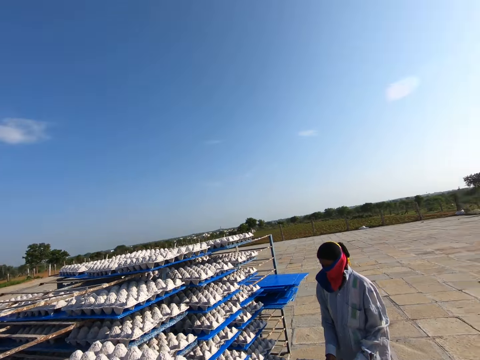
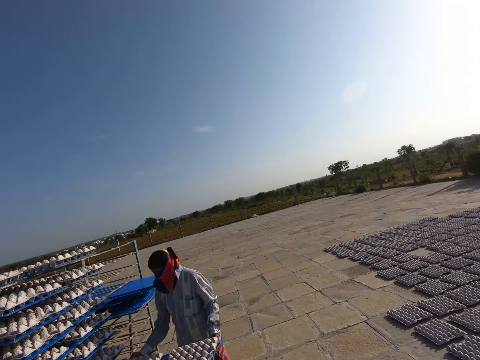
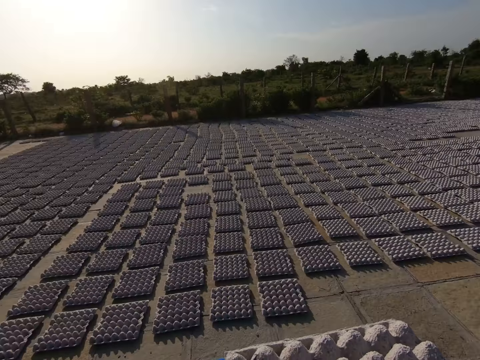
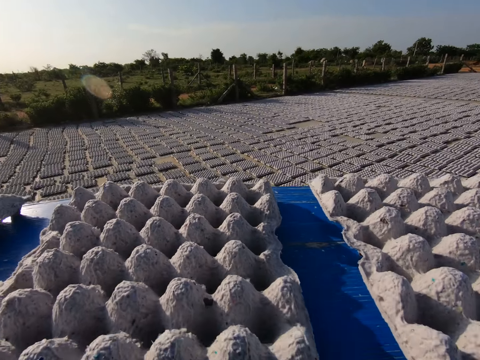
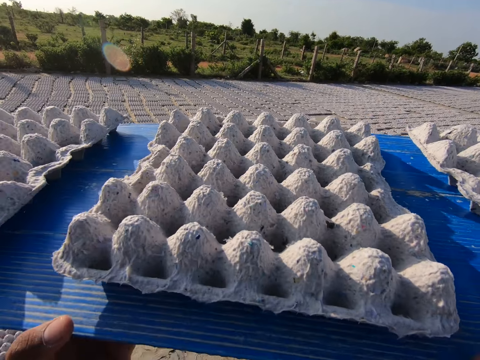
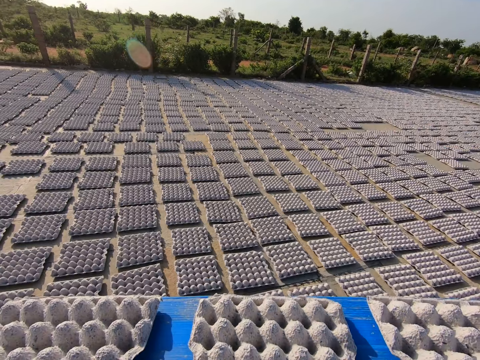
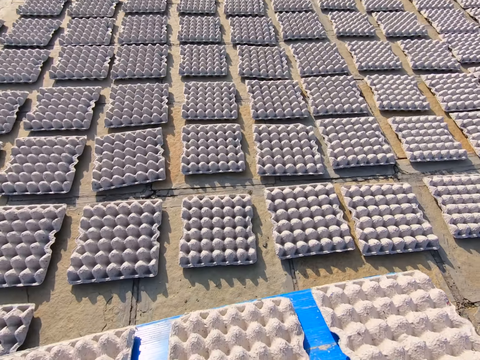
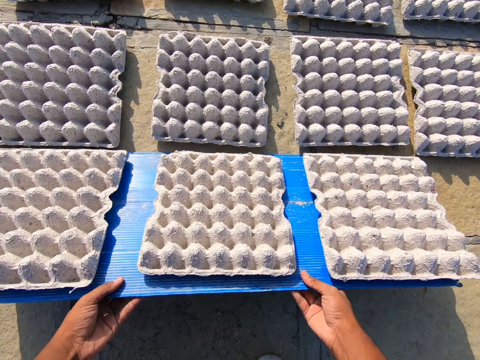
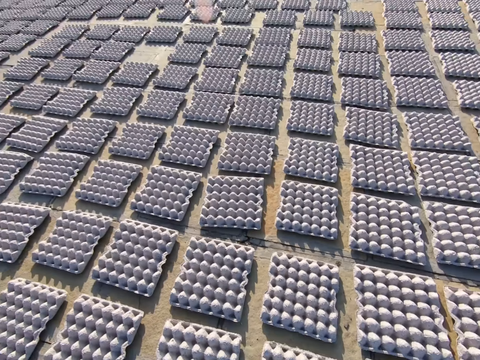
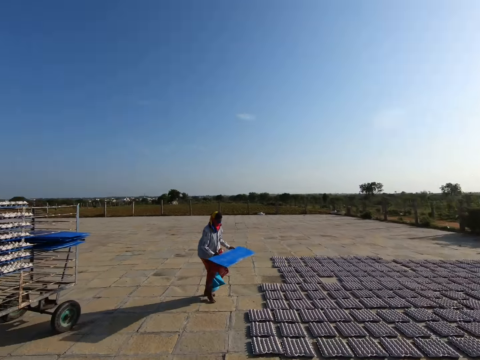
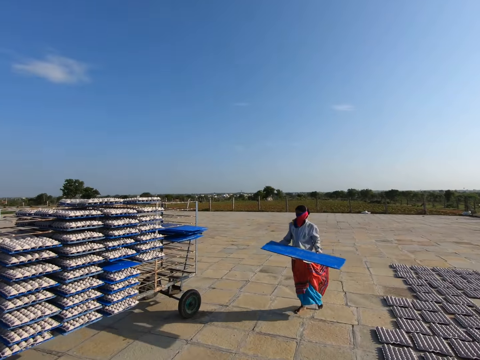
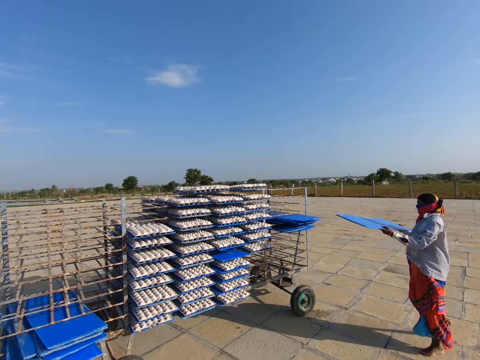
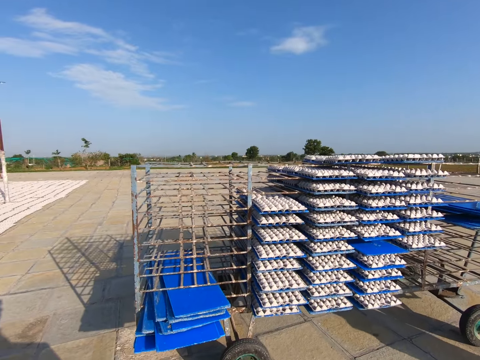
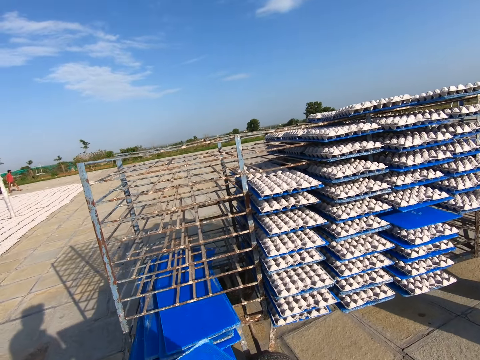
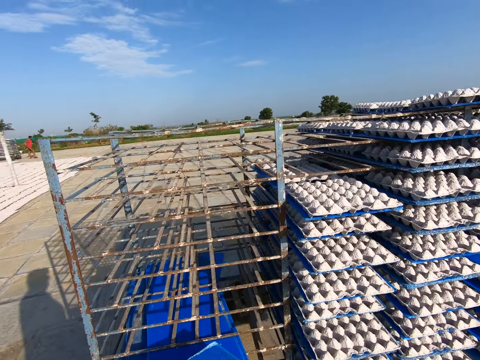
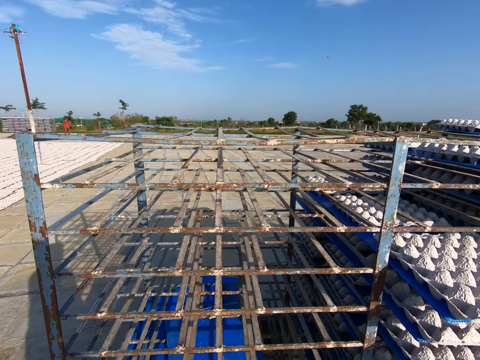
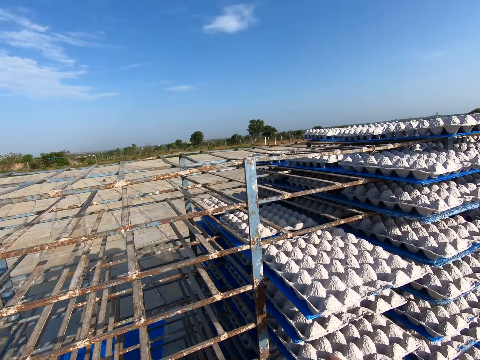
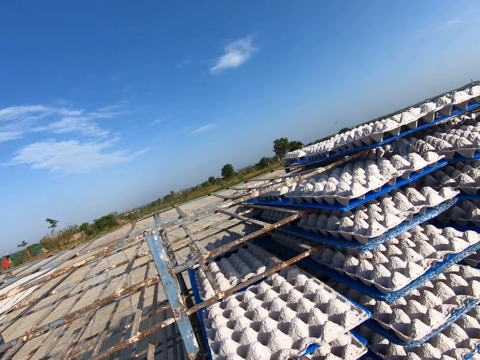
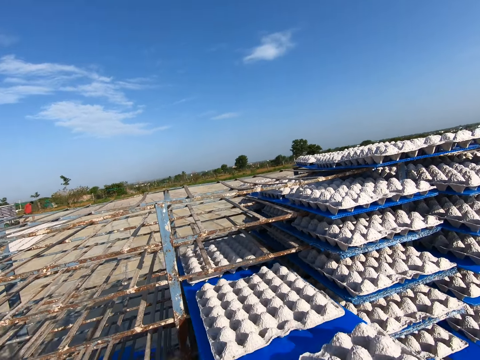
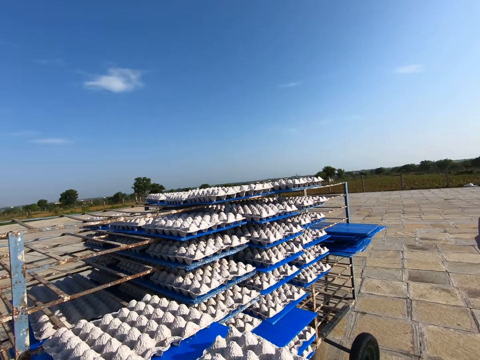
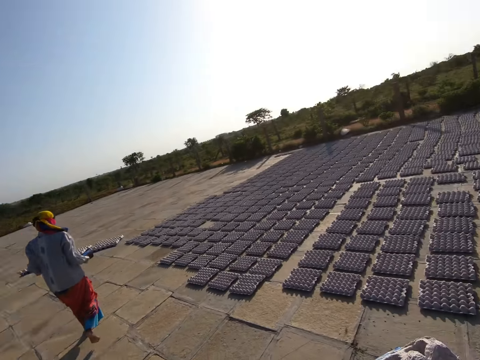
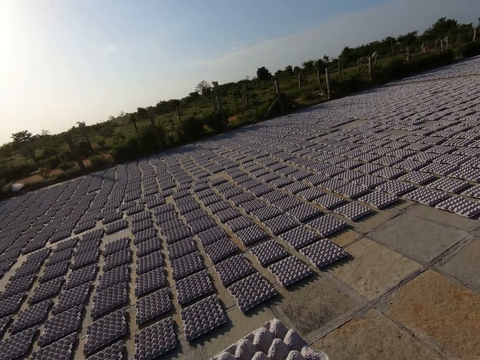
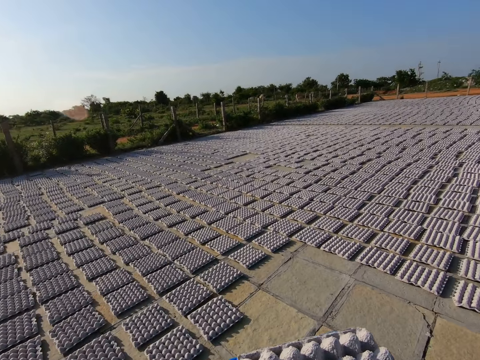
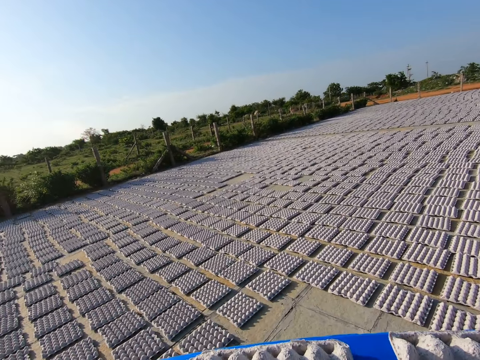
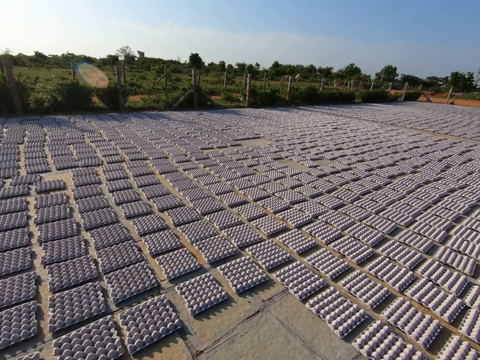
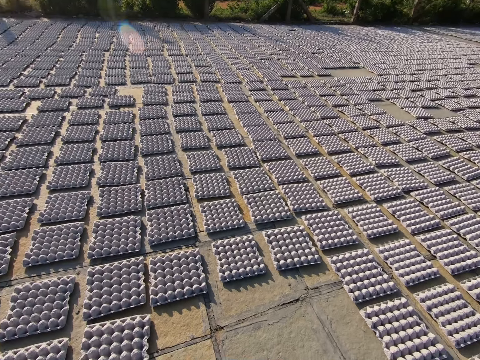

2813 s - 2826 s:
The woman pulls a tray from the rack with both hands. The camera wearer walks away from the rack in the field. They rest the tray in both hands on the ground. They drop crates from the egg tray in both hands to the ground. The woman walks towards the rack. The camera wearer walks towards the rack in the field. They drop the plastic tray. They pick the plastic tray from the rack with both hands. The woman carries the tray with both hands. The camera wearer walks away from the rack in the field.

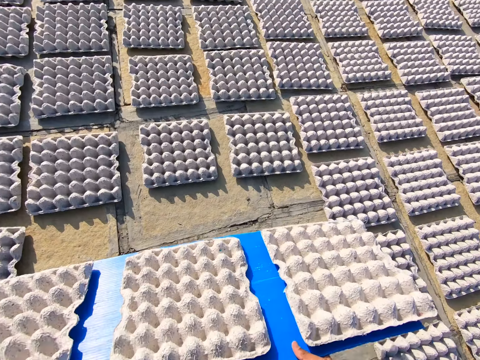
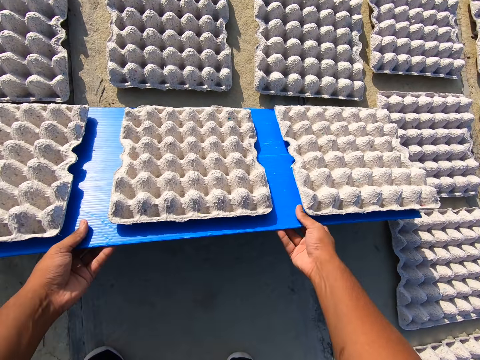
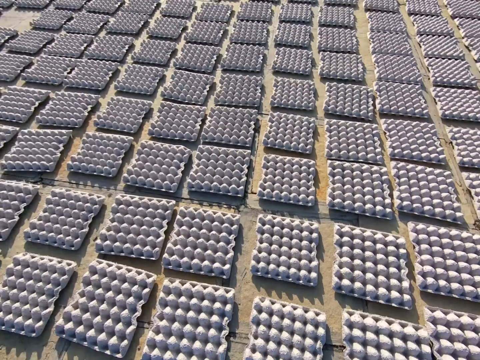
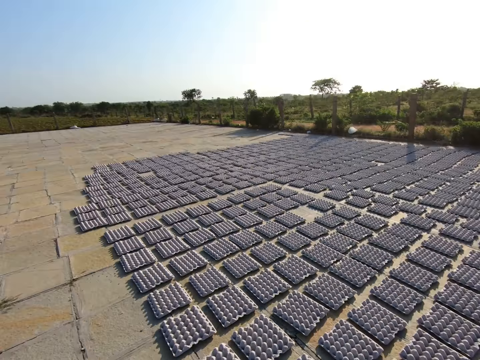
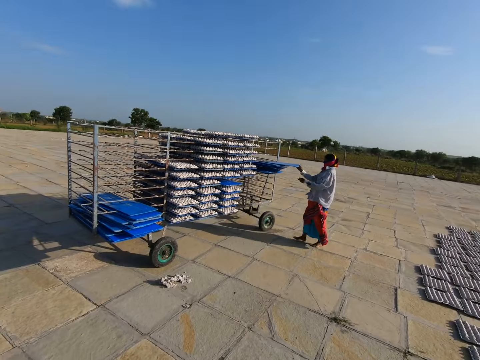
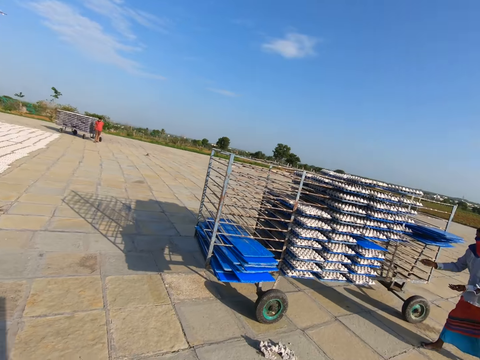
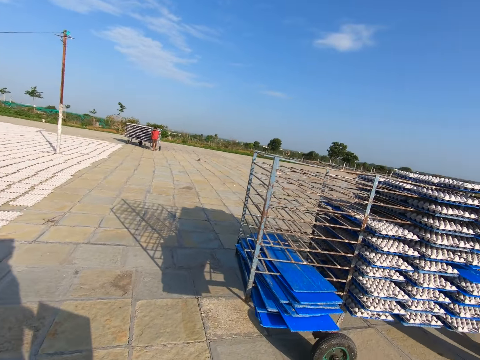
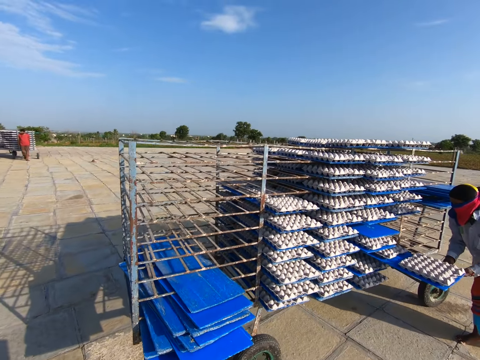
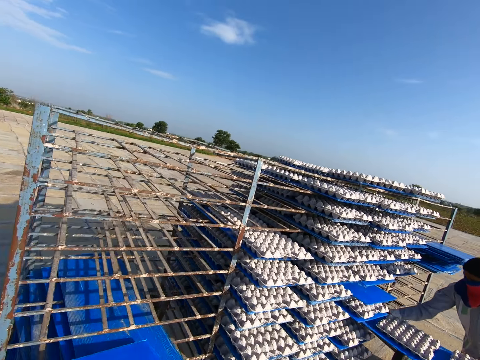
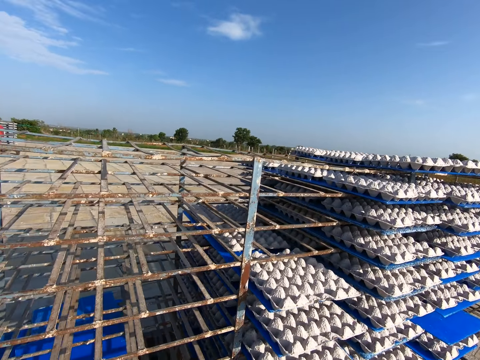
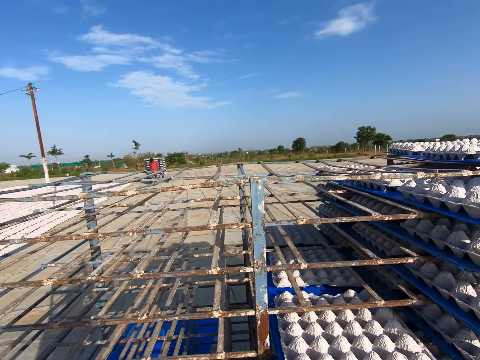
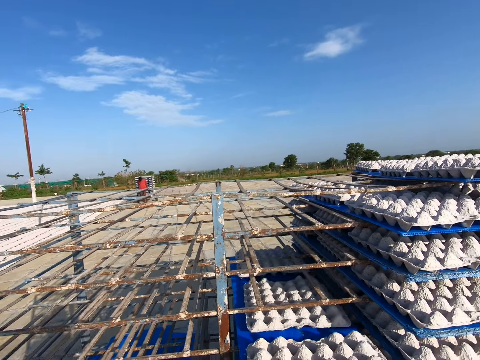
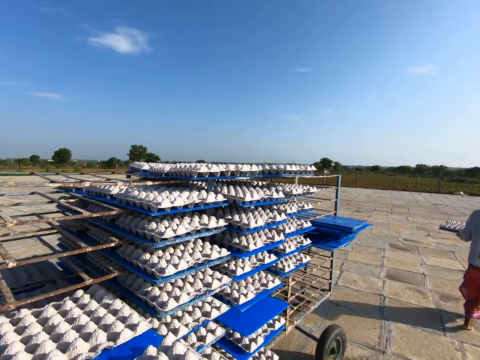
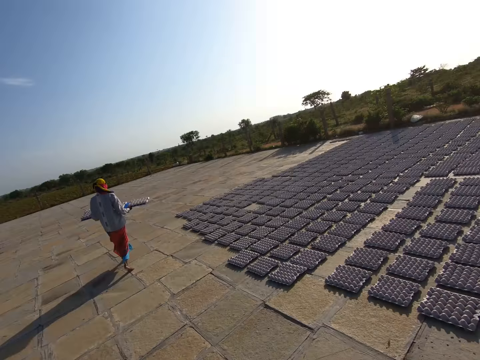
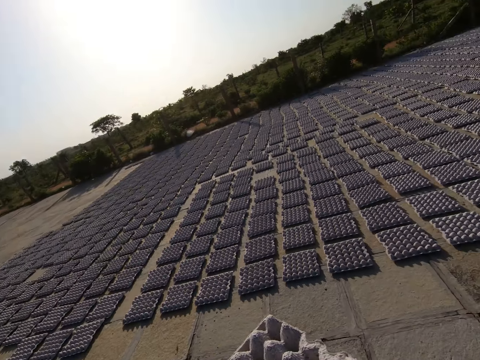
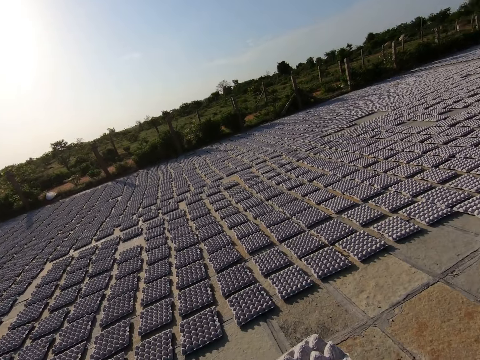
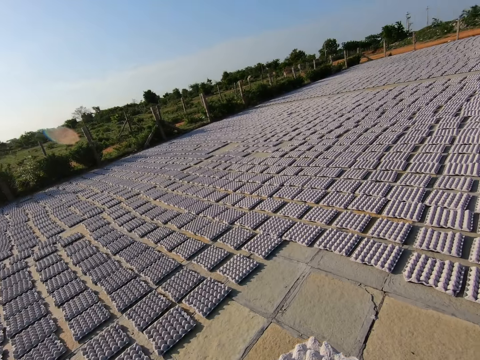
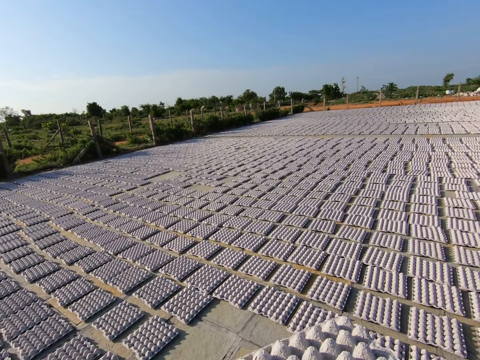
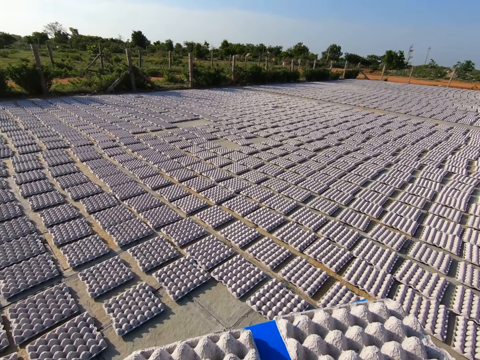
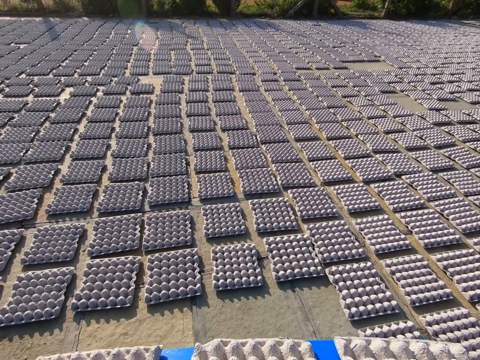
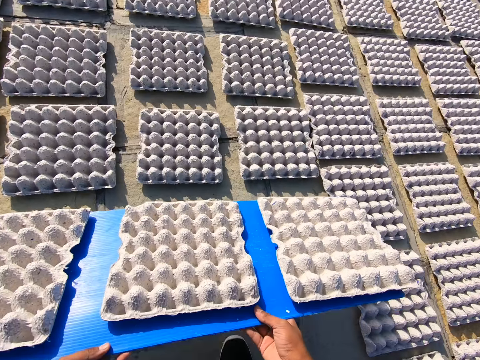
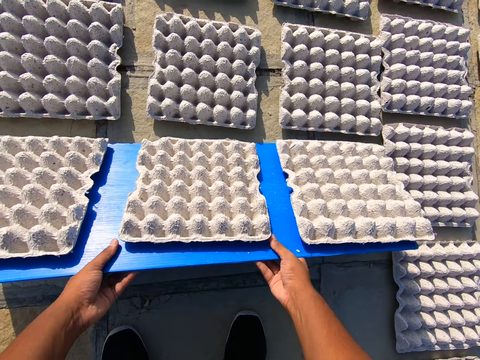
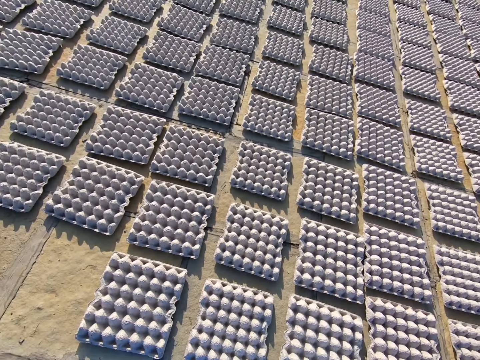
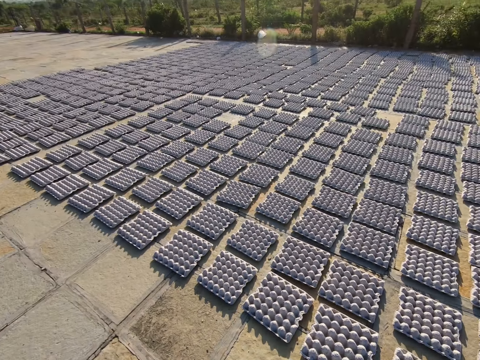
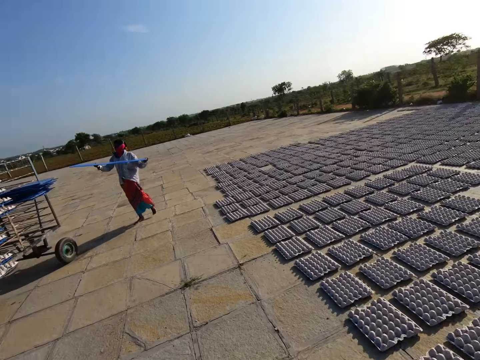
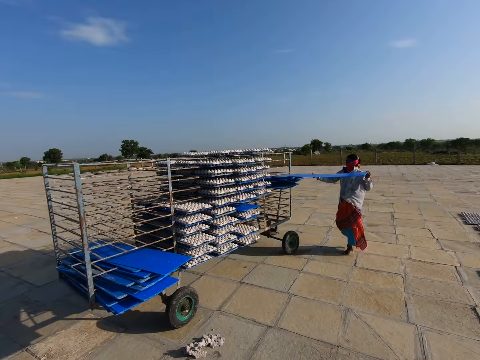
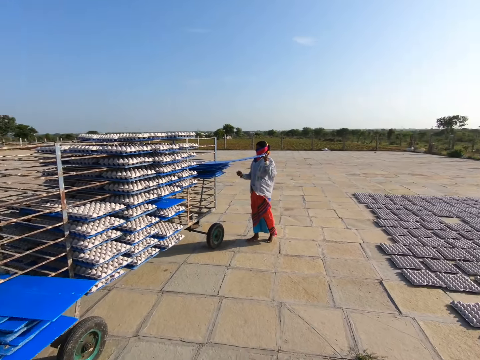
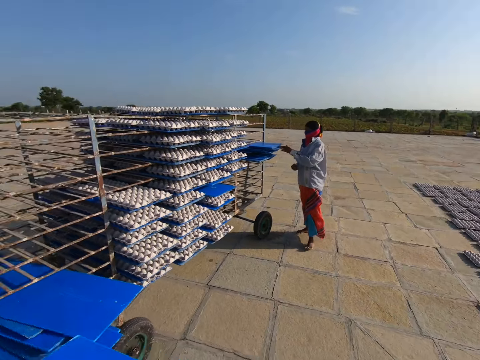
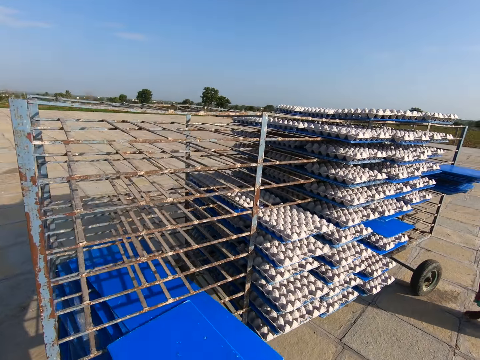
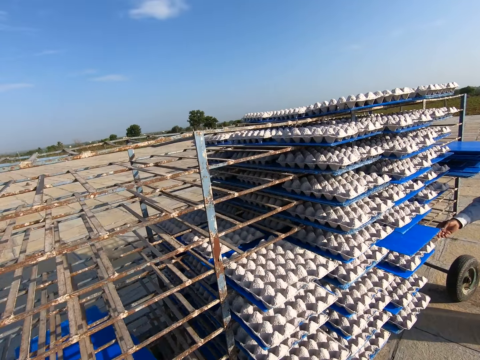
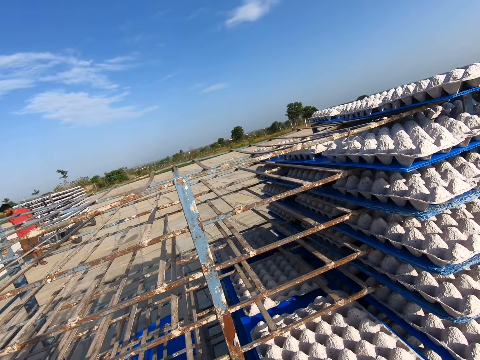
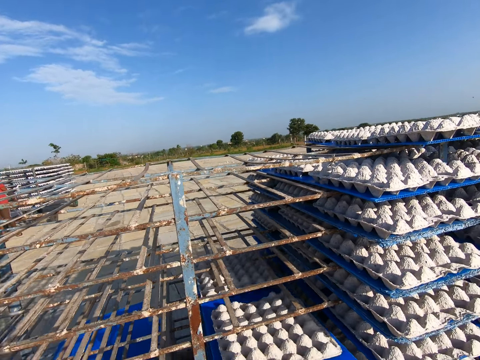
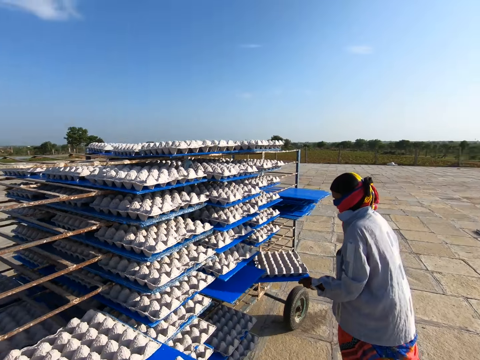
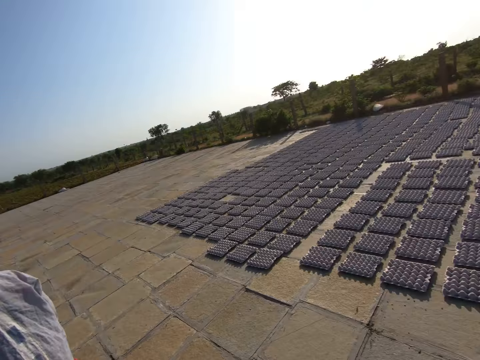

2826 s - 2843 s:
The camera wearer rests the tray in both hands on the ground. They drop crates from the egg tray in both hands to the ground. The woman places the tray in the rack with both hands. The woman pushes the tray into the rack with her right hand. The camera wearer walks towards the rack in the field. The woman pulls the tray from the rack with her right hand. The woman pulls the tray from the rack with both hands. The camera wearer drops the plastic tray. They pick the plastic tray from the rack with both hands. They walk away from the rack in the field. They rest the tray in both hands on the ground. They drop the crates from the egg tray in both hands to the ground. They walk towards the rack in the field. The woman places the tray in the rack with both hands. The woman pushes the tray into the rack with her left hand. The camera wearer places the tray into the rack with both hands. They drop the plastic tray. They pick the plastic tray from the rack with both hands. The woman pulls the tray from the rack with her left hand. The camera wearer walks in the field.
